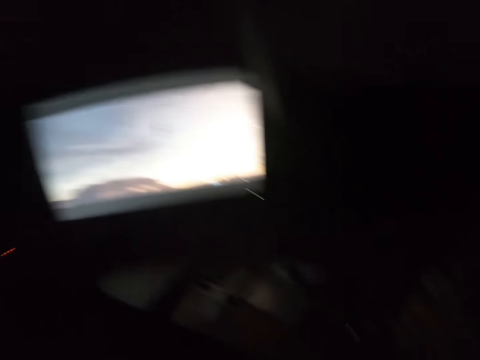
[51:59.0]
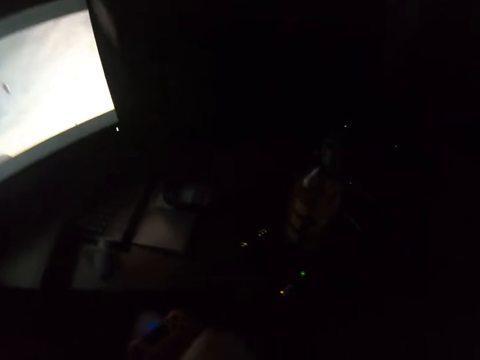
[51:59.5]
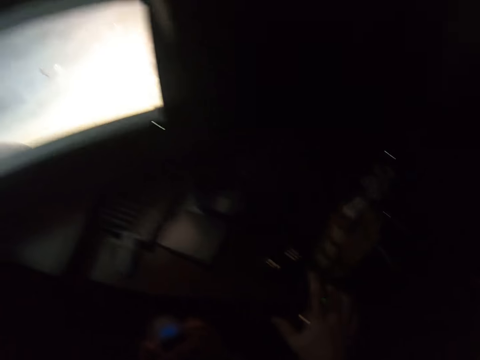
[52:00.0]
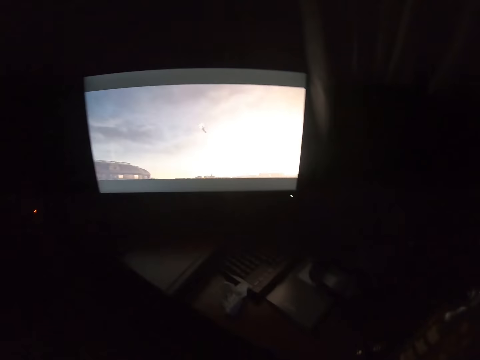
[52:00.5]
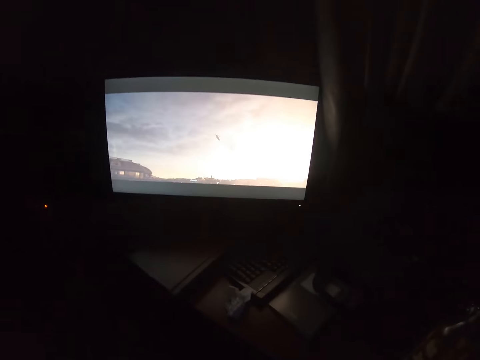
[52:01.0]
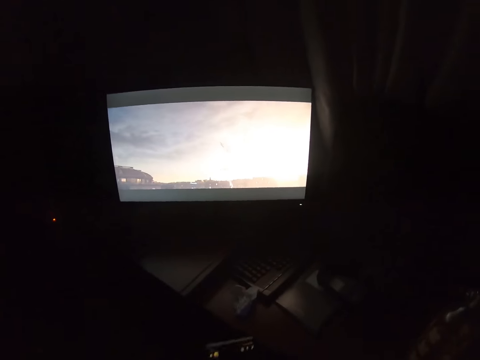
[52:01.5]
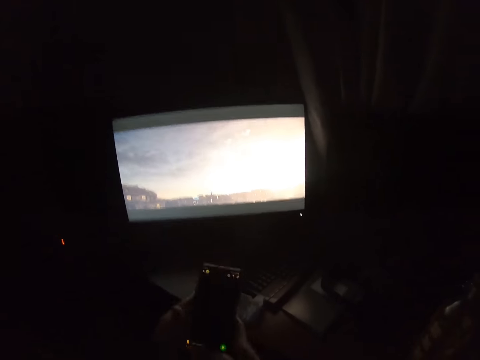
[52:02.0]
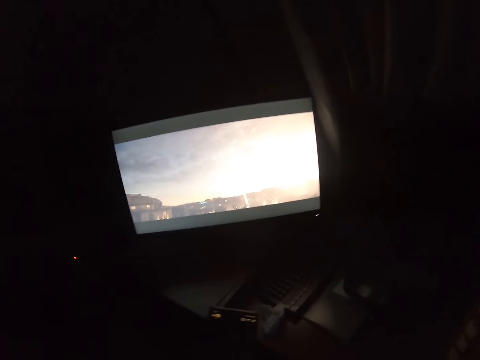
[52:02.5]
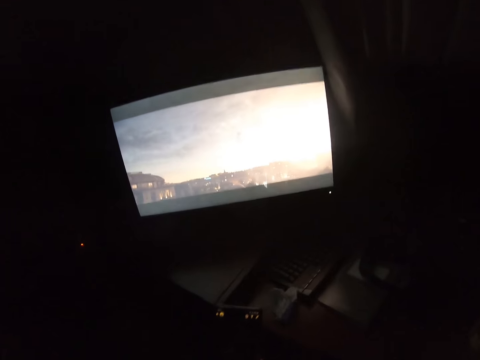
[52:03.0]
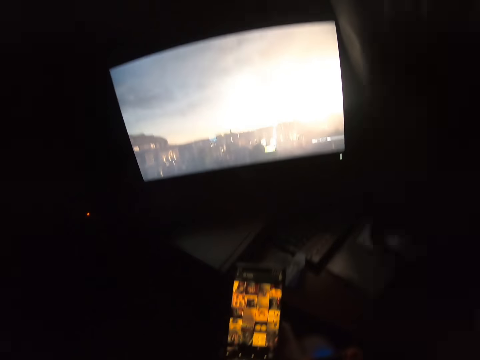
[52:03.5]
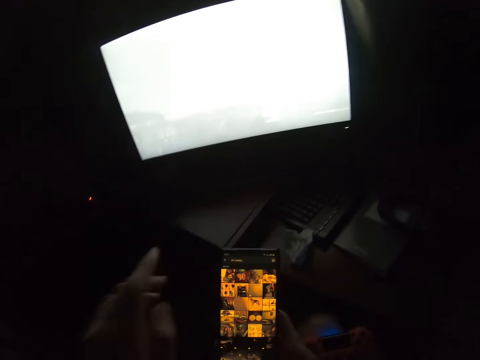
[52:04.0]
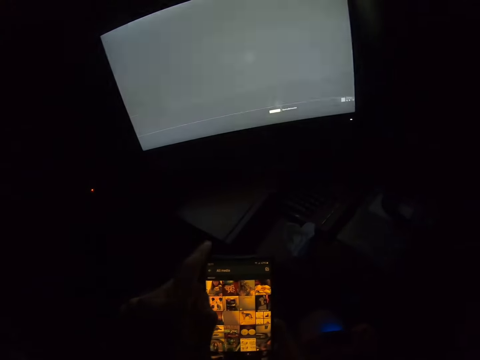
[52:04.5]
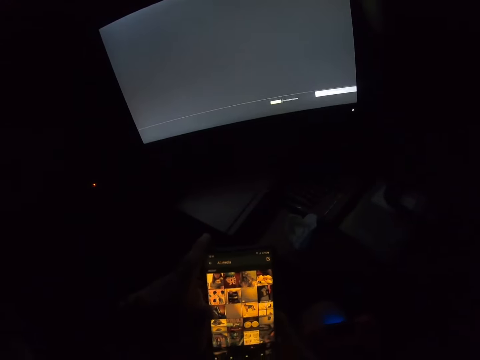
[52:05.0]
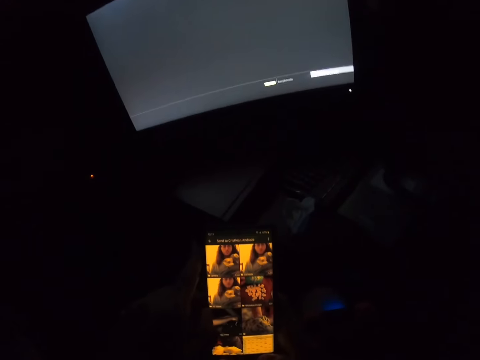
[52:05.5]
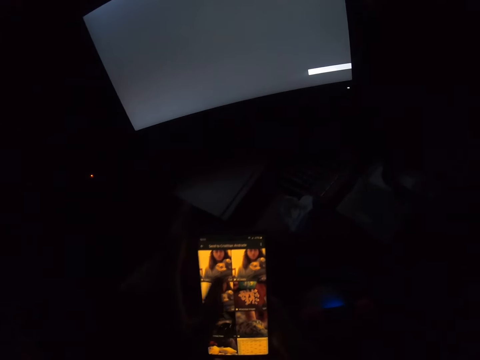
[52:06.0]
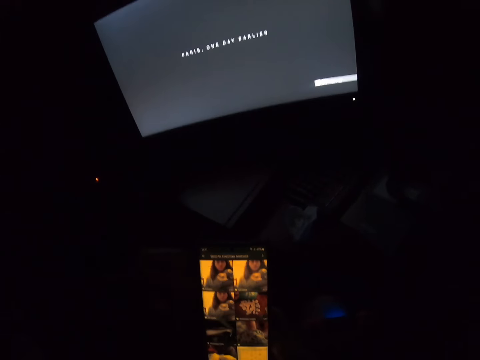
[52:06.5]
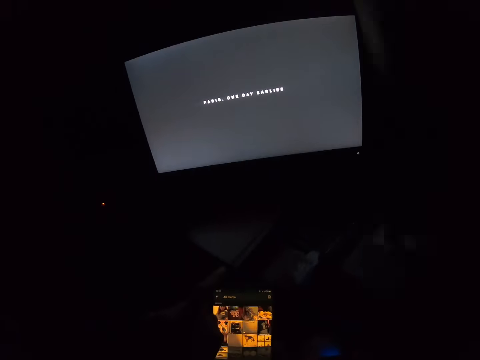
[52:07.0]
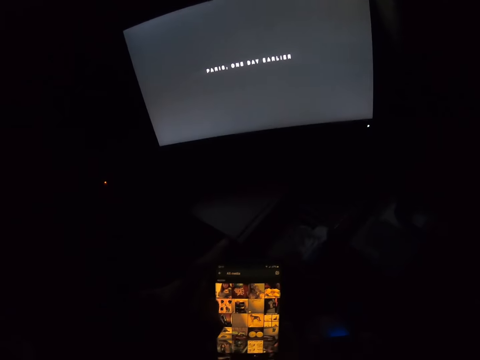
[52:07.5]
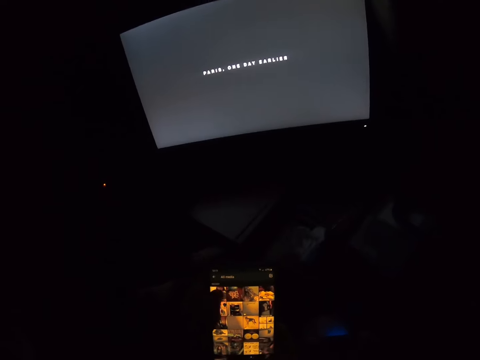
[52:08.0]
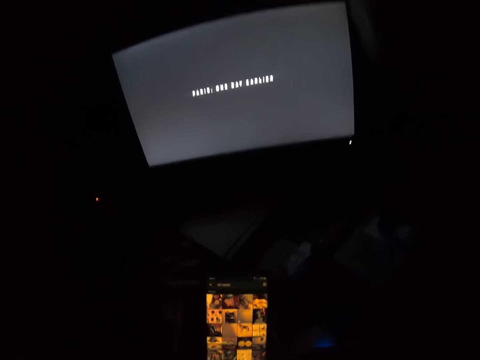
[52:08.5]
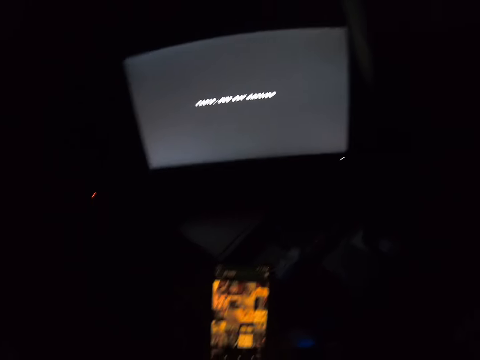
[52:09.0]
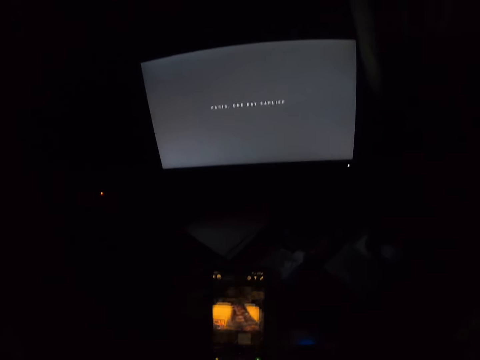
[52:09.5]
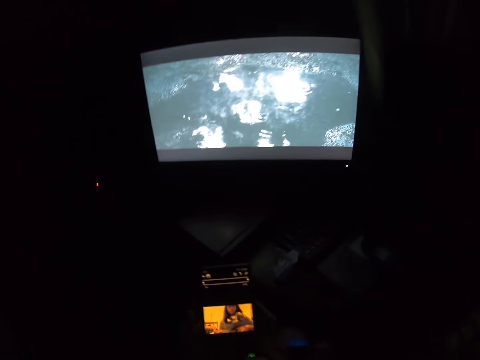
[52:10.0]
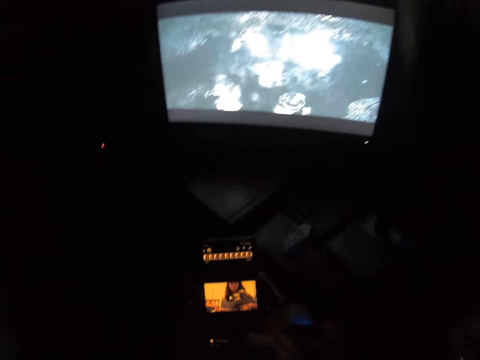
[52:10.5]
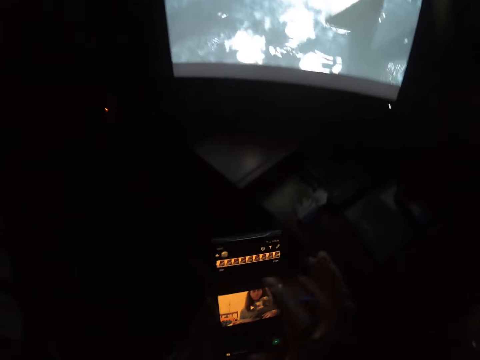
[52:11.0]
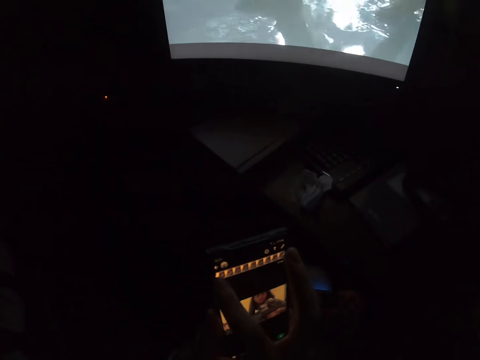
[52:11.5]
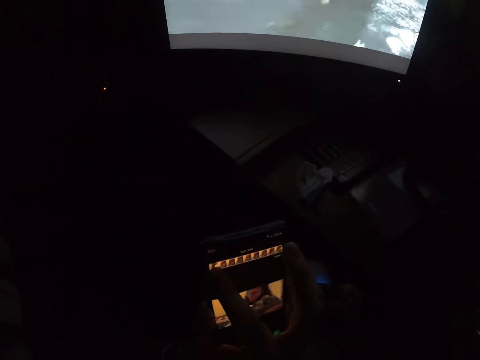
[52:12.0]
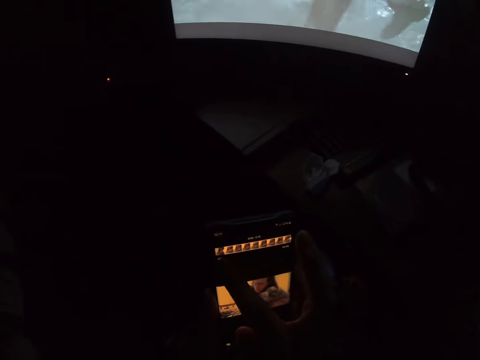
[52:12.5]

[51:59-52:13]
The camera wearer picks his phone up. They use the phone. They scroll the phone.

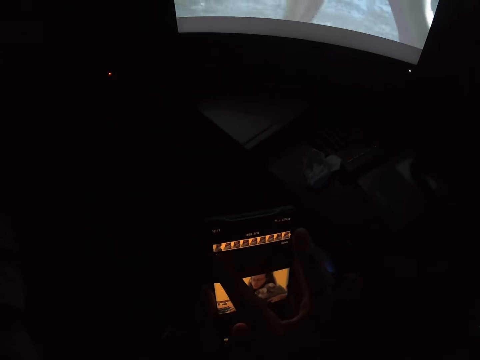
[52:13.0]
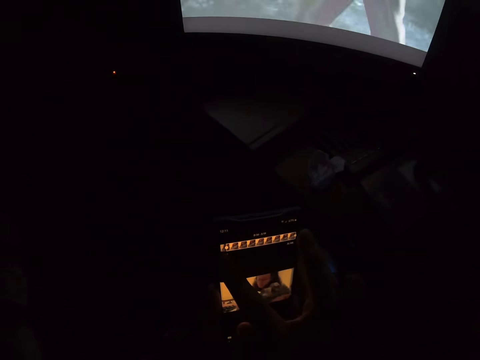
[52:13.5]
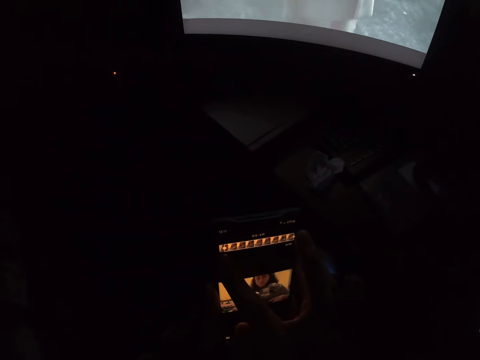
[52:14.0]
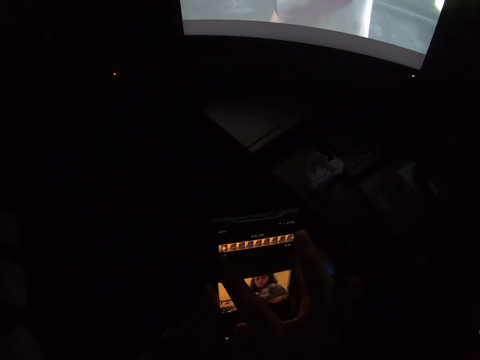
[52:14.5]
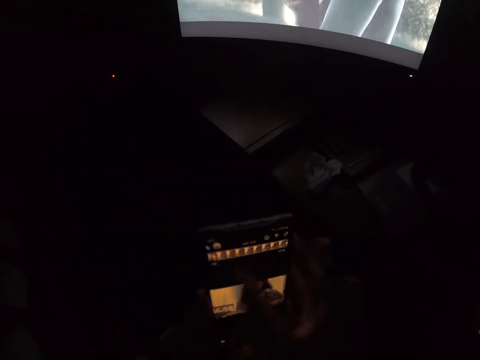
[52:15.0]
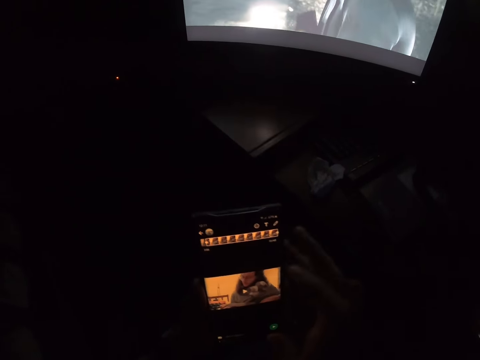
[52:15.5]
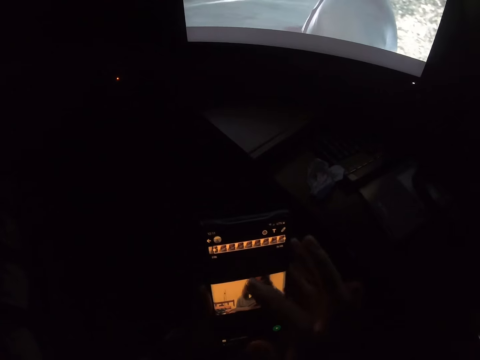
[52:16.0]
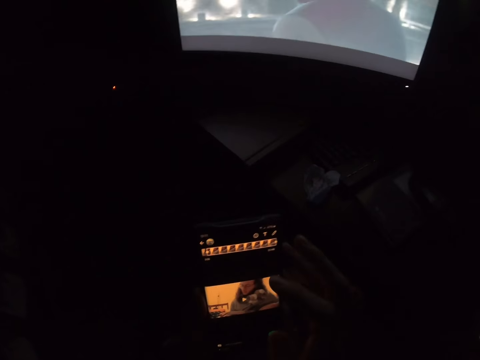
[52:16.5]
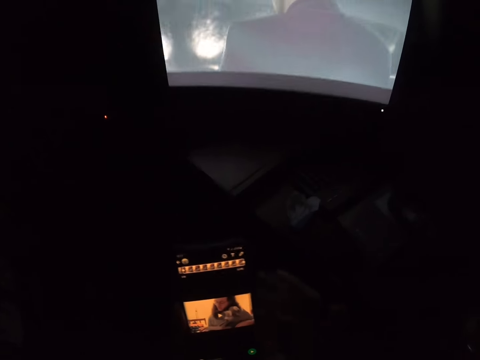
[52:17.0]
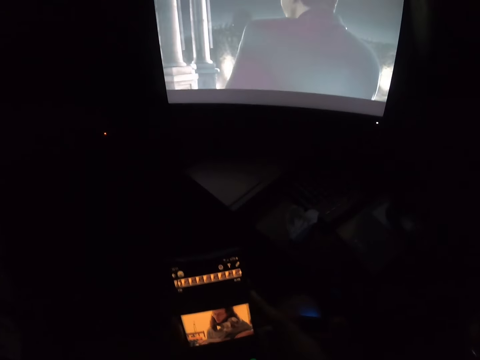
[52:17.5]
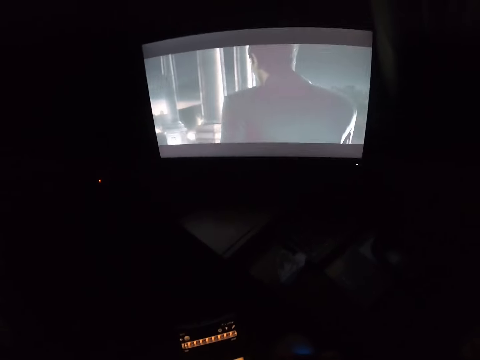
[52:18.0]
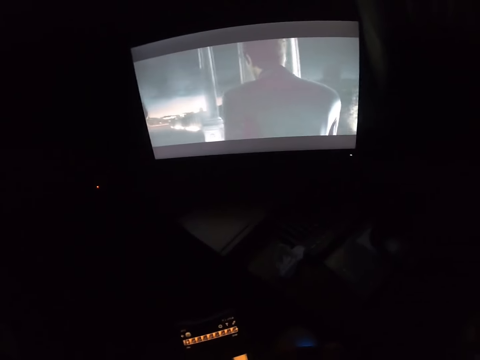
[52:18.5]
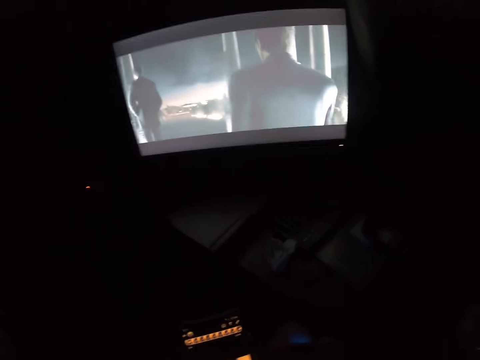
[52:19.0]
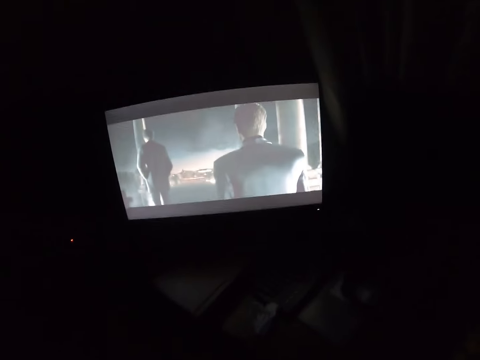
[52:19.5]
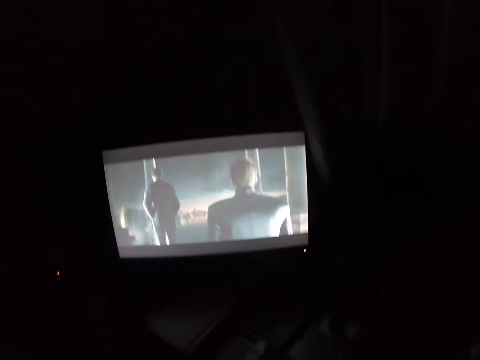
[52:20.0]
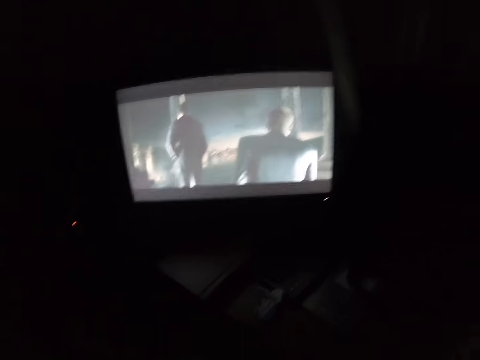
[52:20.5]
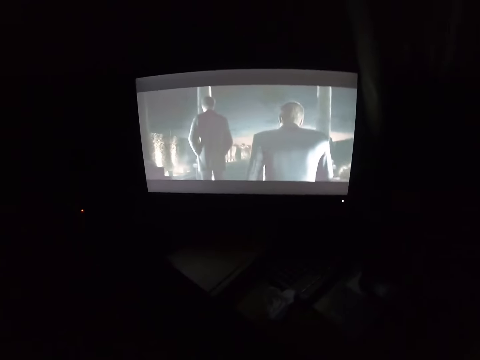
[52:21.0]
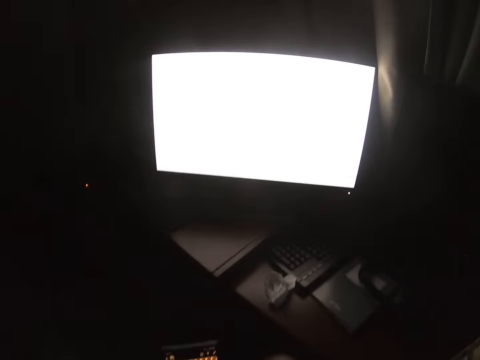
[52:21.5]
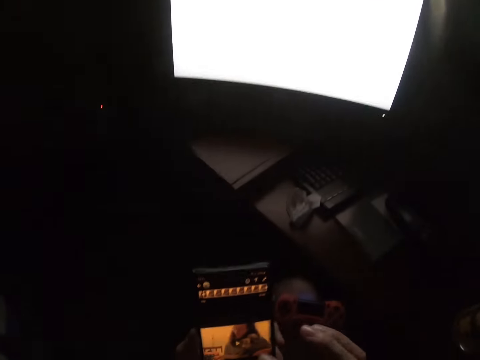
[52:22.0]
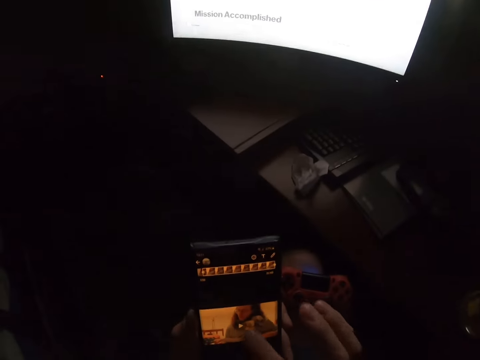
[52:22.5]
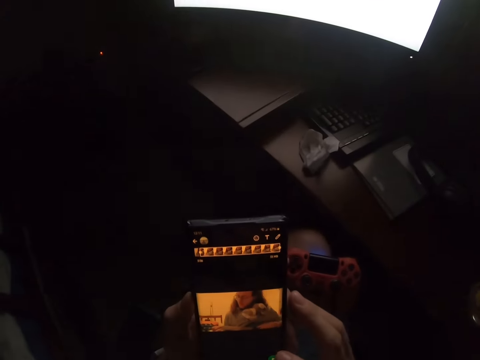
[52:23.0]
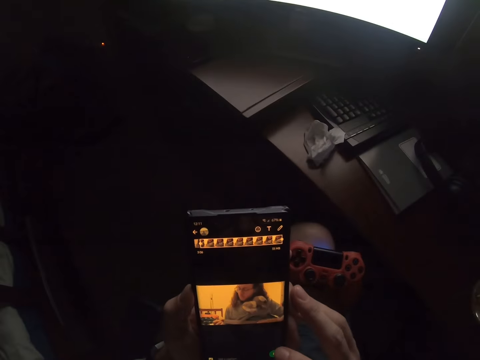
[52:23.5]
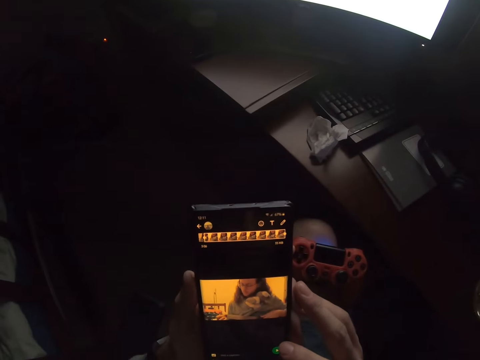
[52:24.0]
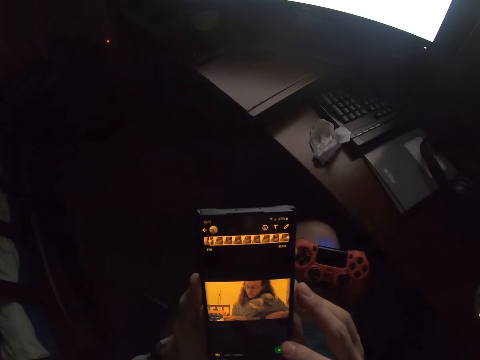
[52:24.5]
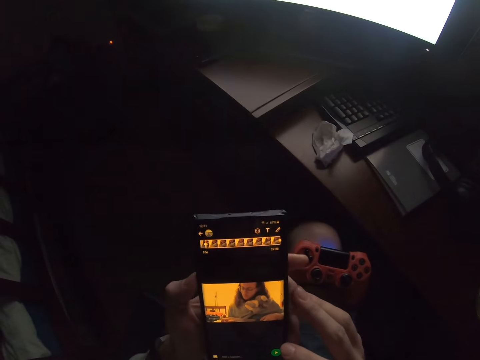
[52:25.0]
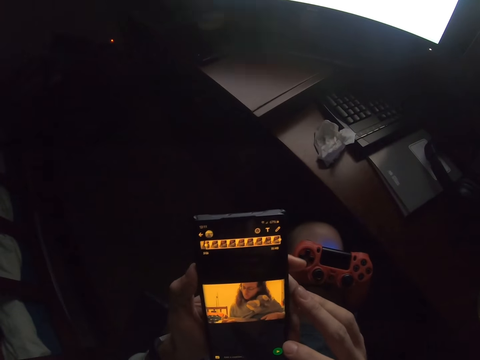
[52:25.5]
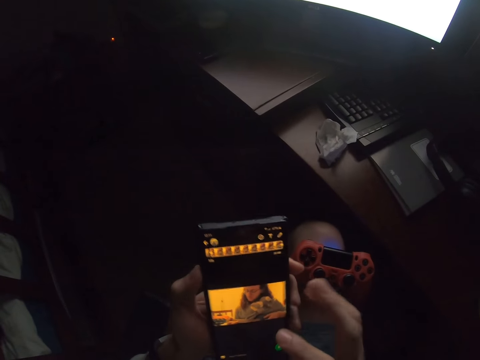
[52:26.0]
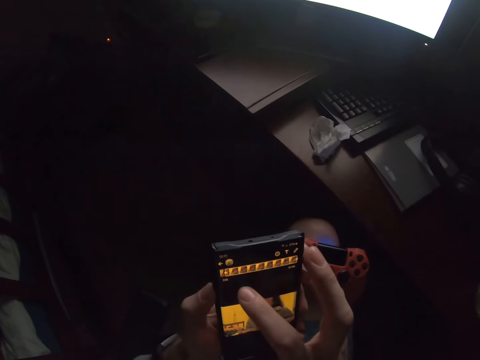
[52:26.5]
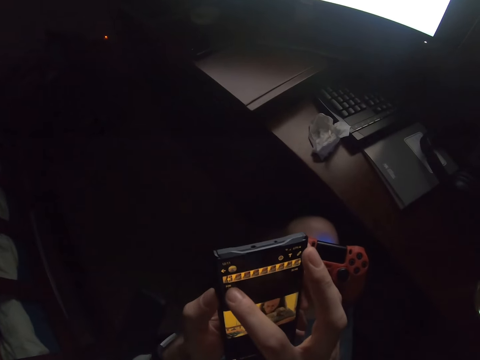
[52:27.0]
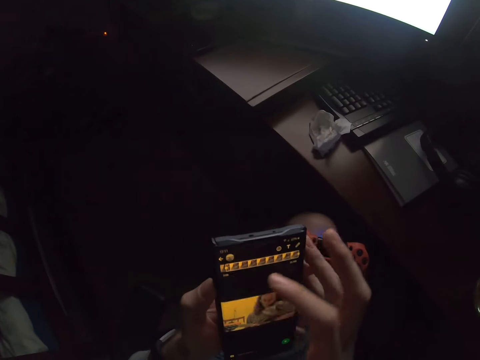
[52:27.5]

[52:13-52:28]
The camera wearer looks at the television. They scroll the phone.
